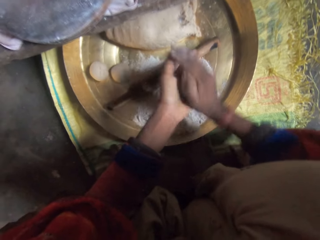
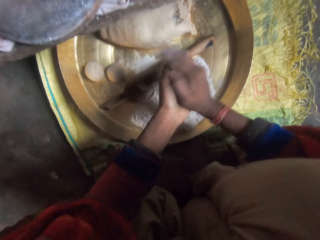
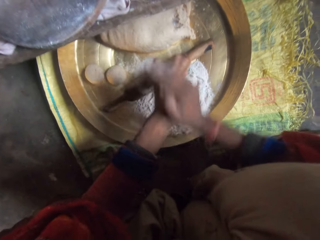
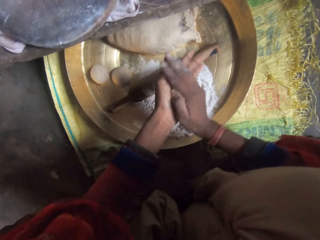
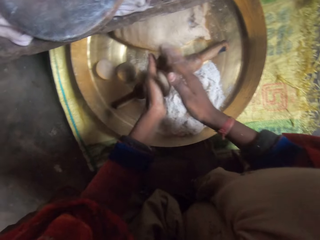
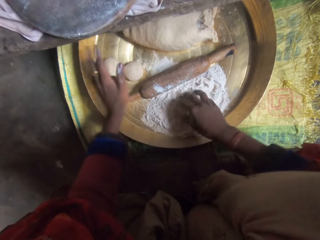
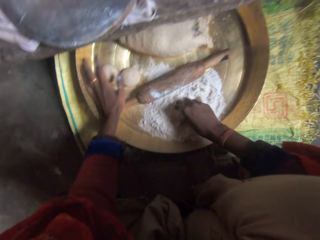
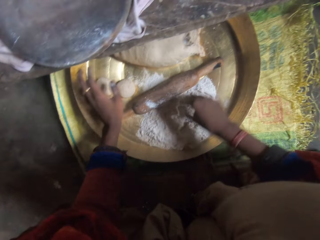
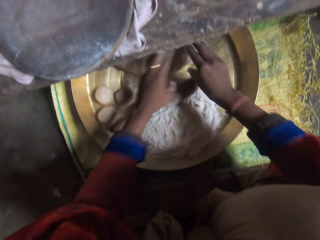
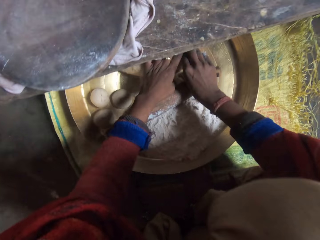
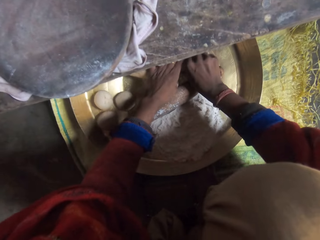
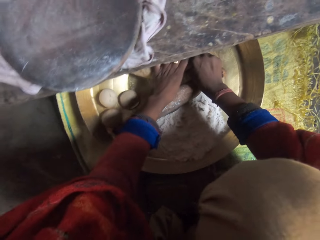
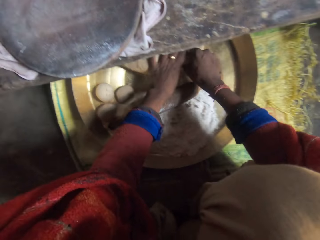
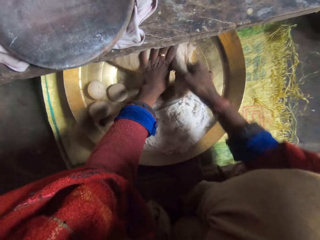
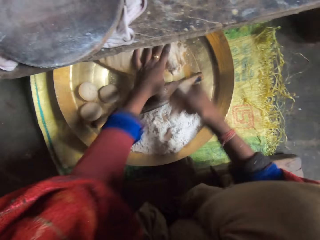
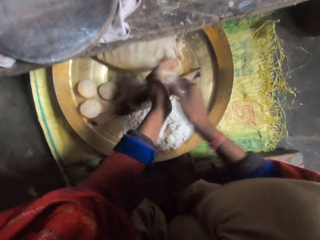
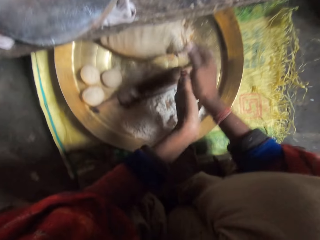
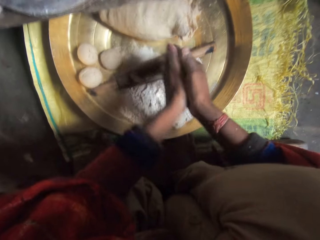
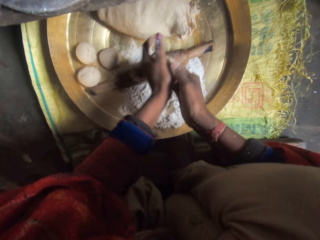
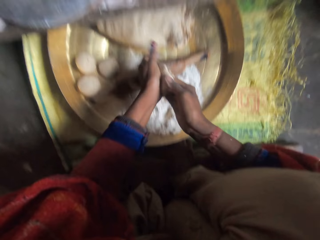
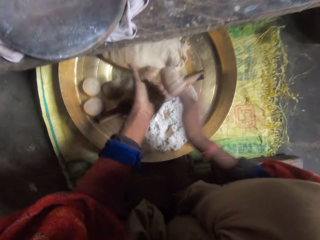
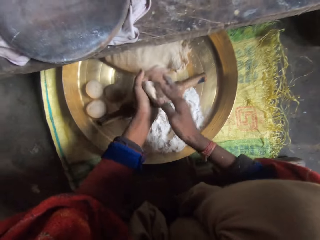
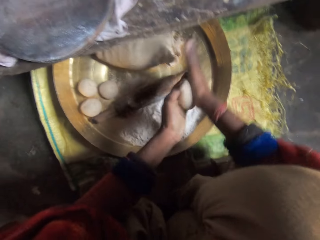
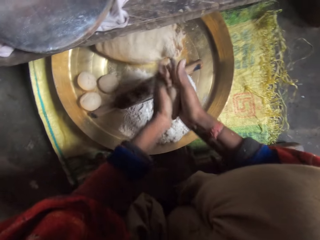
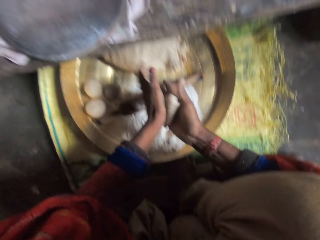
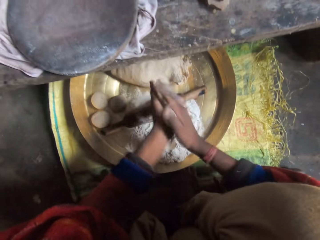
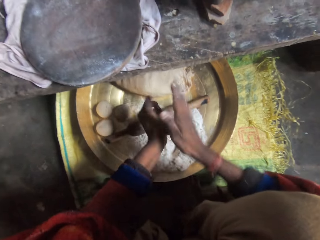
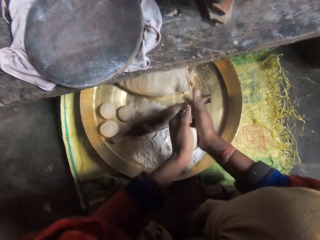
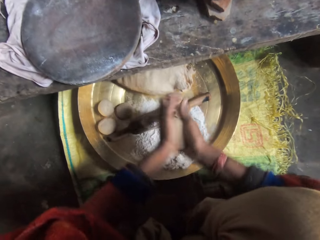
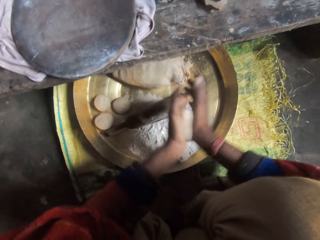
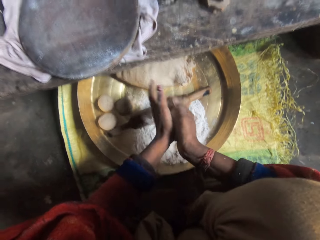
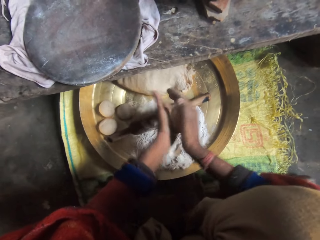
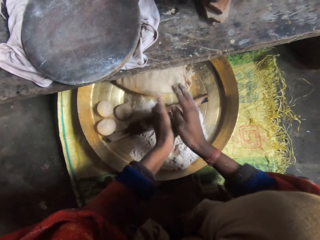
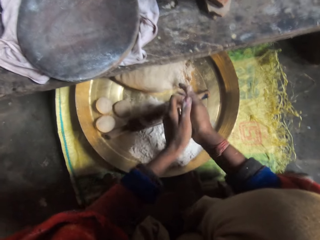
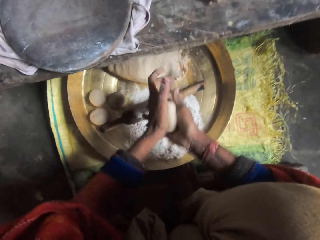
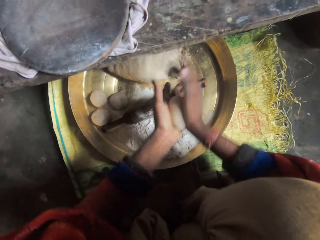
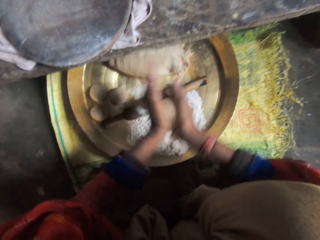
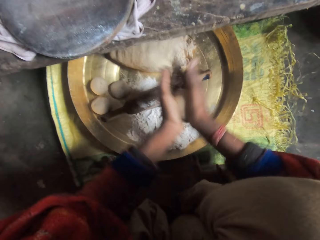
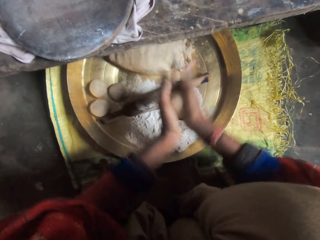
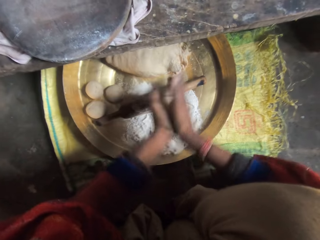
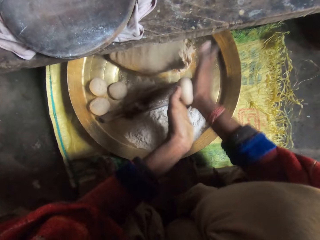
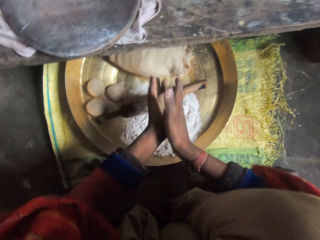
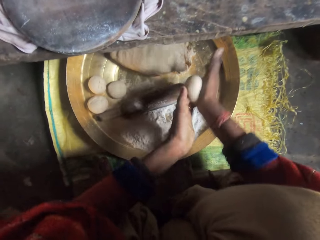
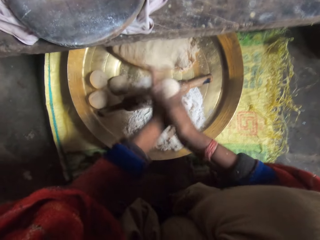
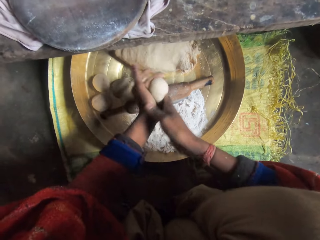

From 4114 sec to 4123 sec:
The camera wearer drops the rolled dough on the tray. She molds a piece of dough with flour with her hands. She cuts dough from the tray and rolls the dough.

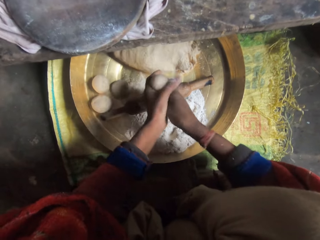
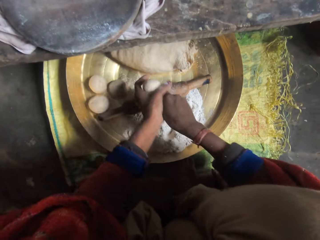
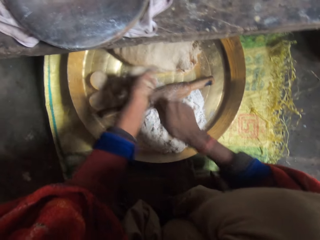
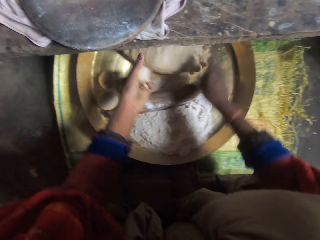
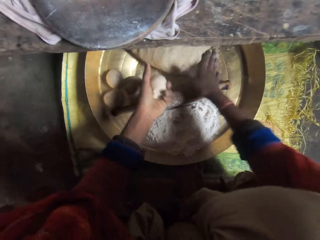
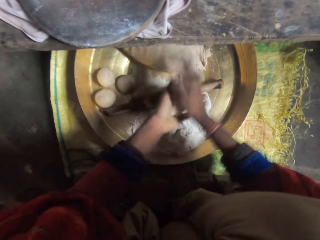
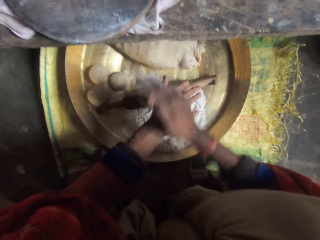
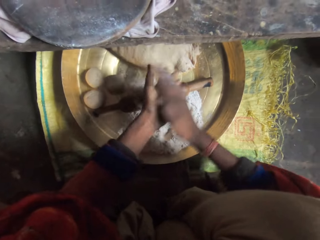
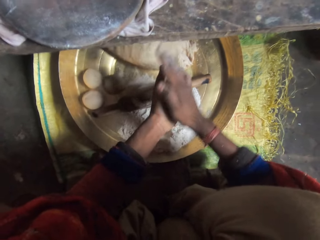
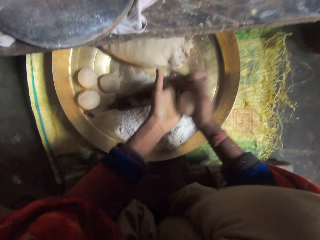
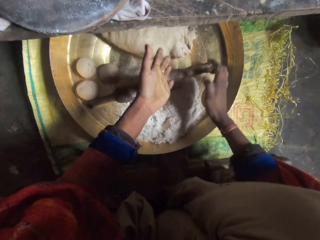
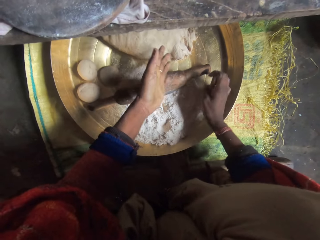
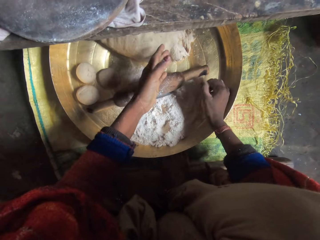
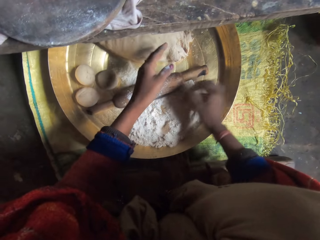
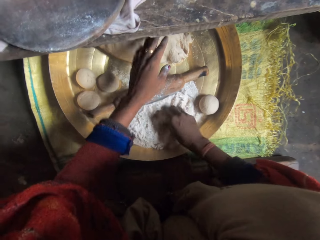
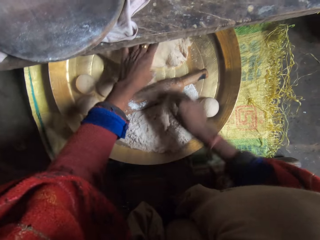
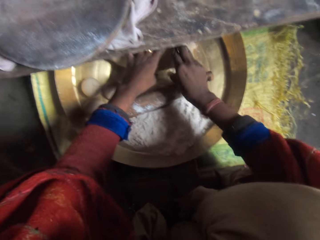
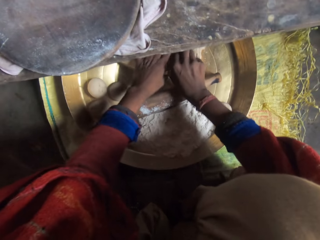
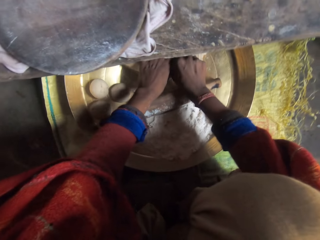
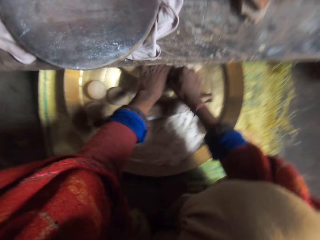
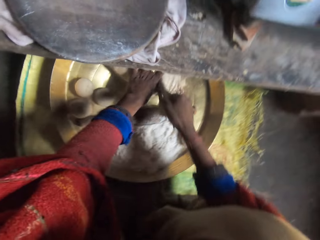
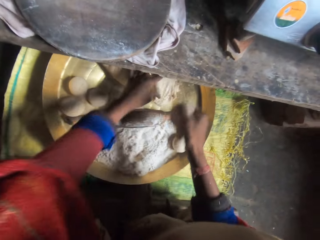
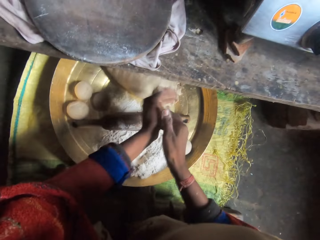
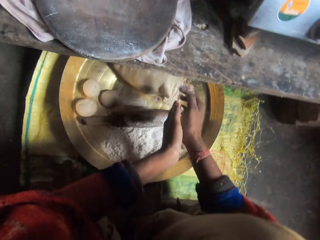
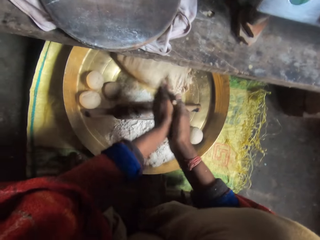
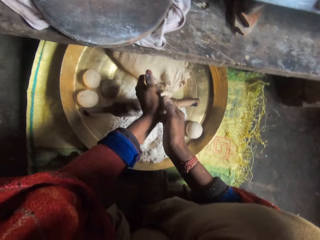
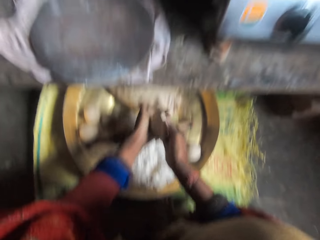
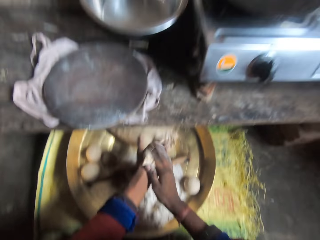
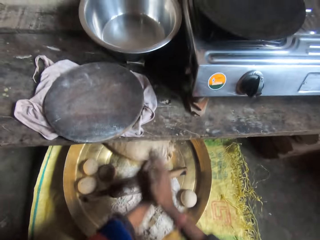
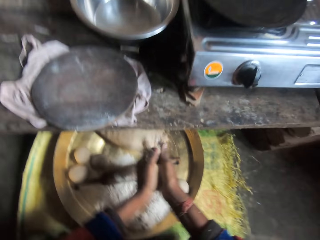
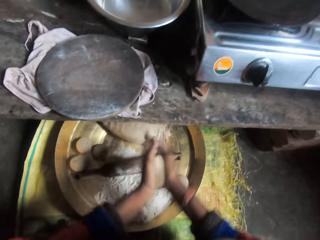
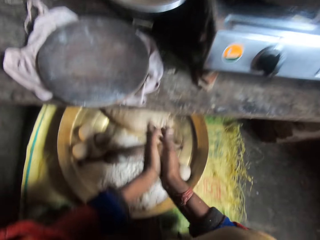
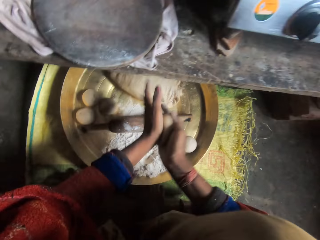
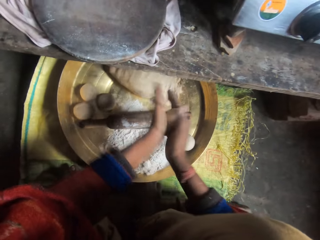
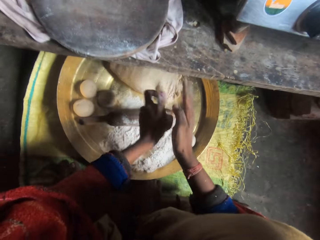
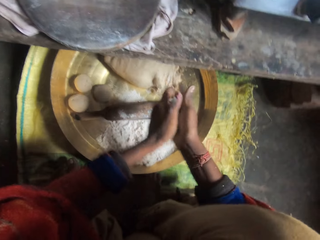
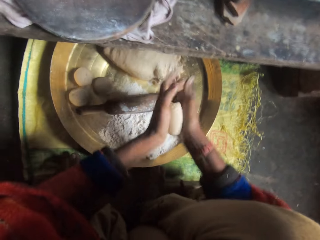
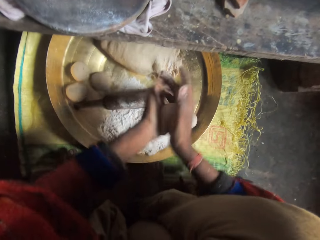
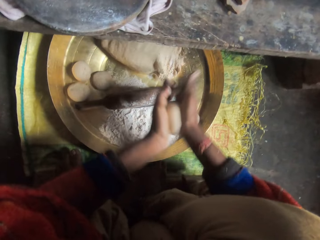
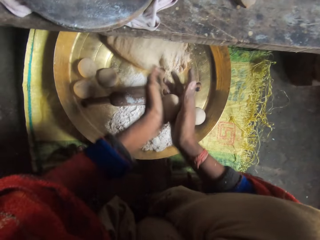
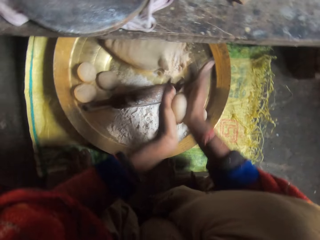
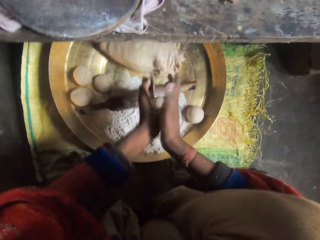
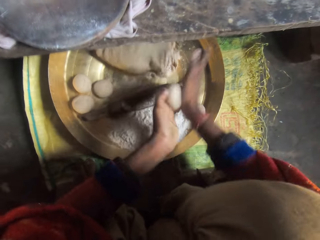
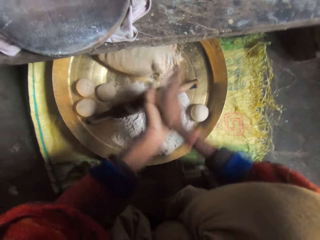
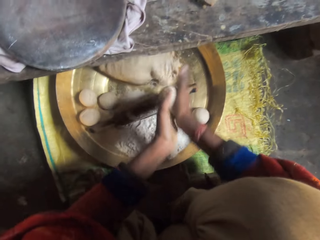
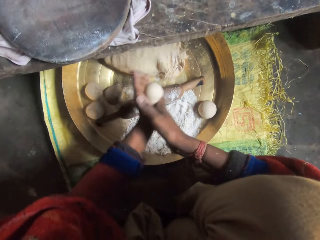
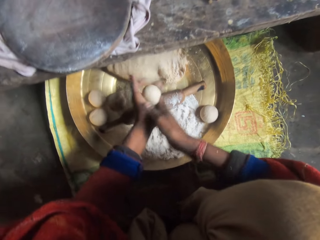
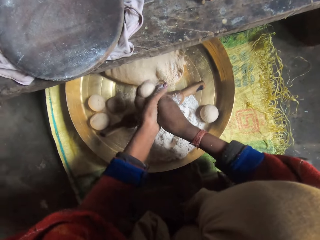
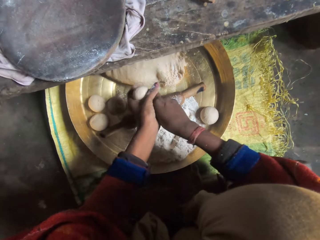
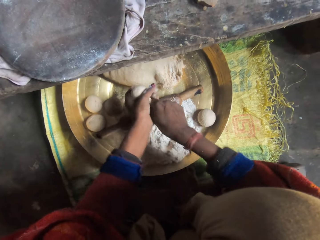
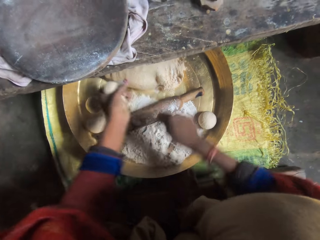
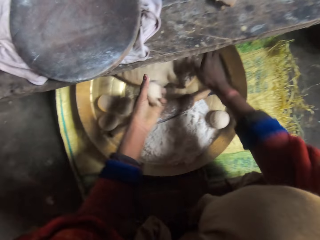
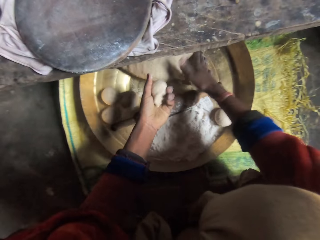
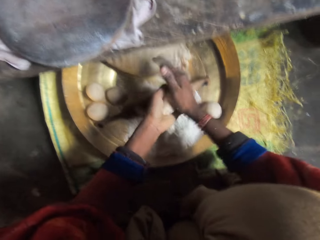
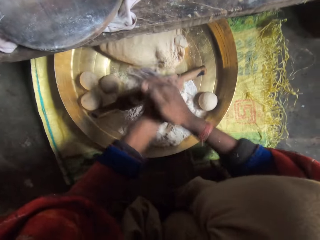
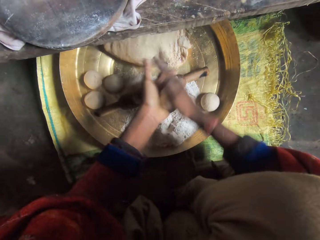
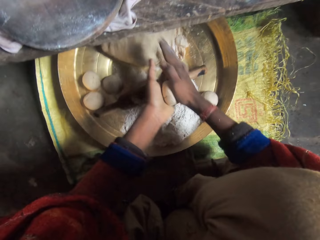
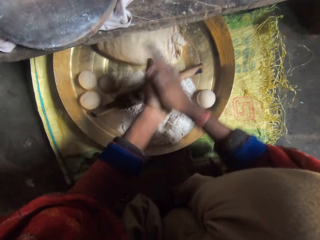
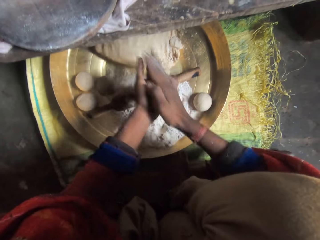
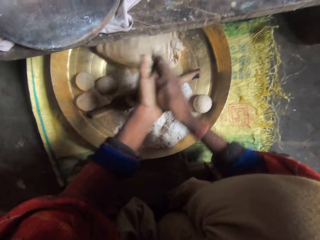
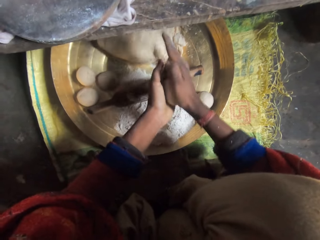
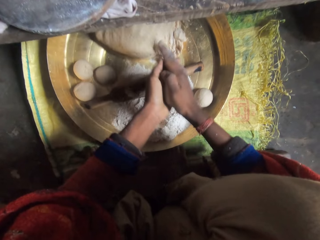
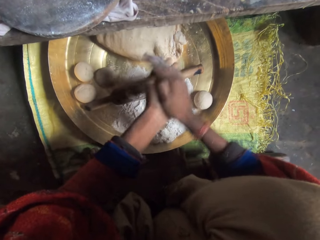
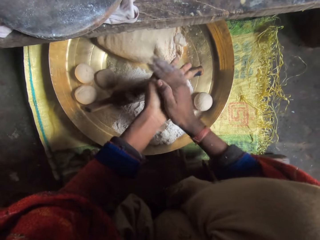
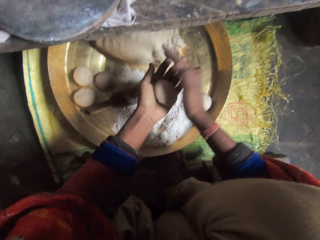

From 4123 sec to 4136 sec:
The camera wearer cuts the dough and rolls the dough. She drops the rolled dough on the tray. She molds a piece of dough with flour with her hands. She cuts dough from the tray and rolls the dough. She cuts the dough, puts the dough on the dough, and rolls the dough.
